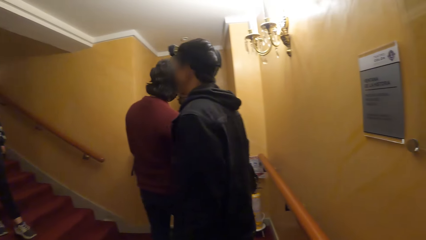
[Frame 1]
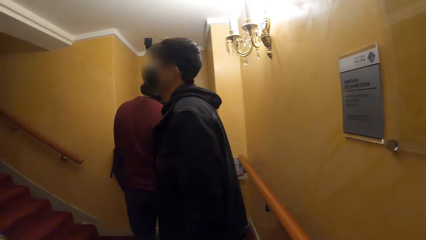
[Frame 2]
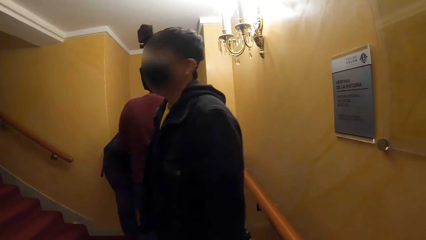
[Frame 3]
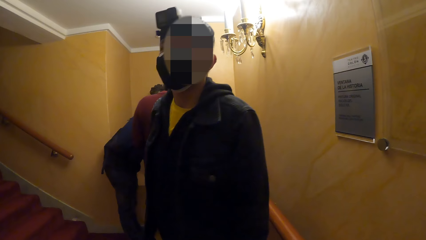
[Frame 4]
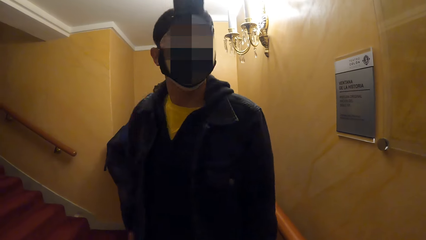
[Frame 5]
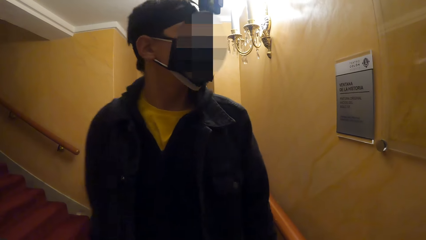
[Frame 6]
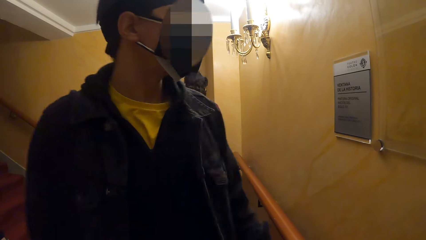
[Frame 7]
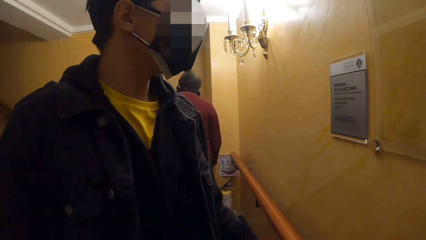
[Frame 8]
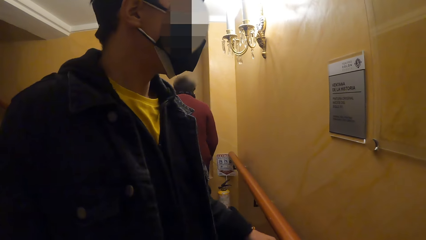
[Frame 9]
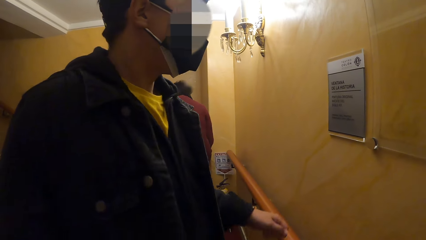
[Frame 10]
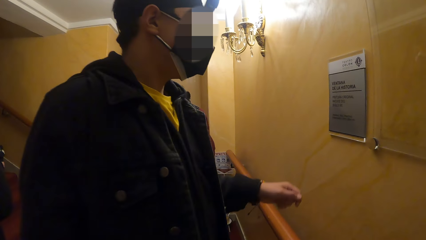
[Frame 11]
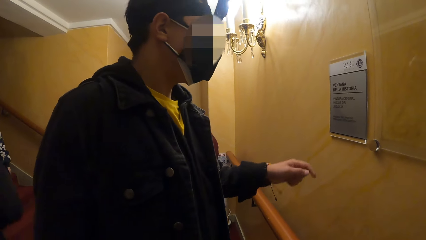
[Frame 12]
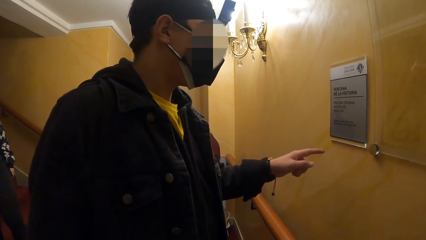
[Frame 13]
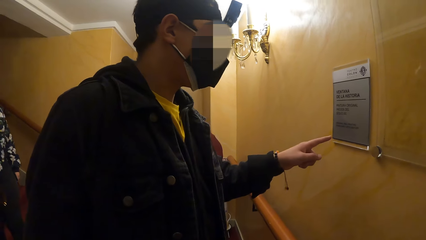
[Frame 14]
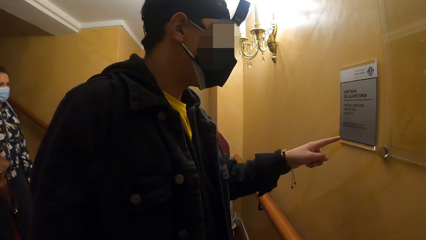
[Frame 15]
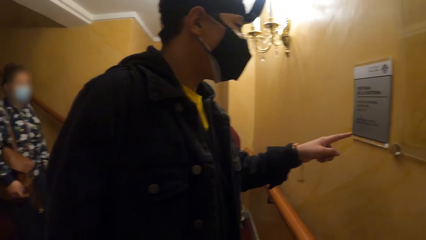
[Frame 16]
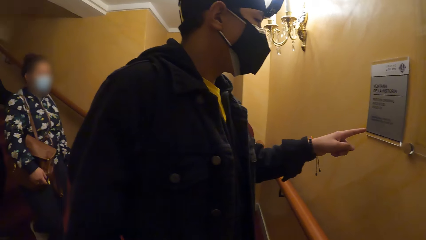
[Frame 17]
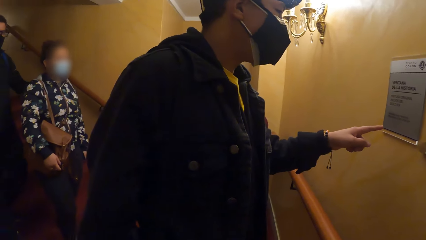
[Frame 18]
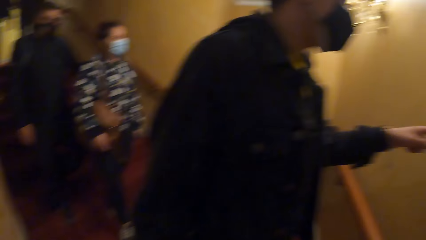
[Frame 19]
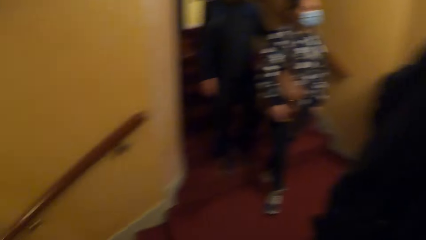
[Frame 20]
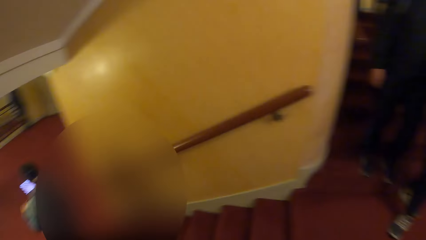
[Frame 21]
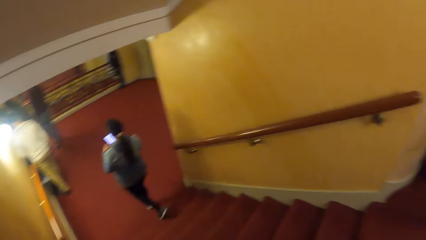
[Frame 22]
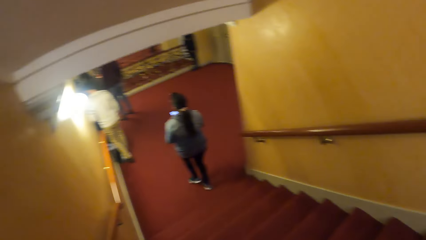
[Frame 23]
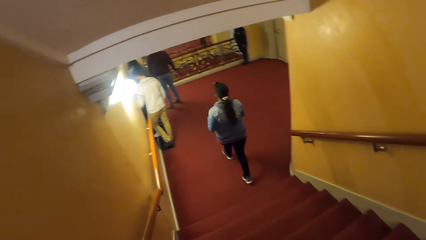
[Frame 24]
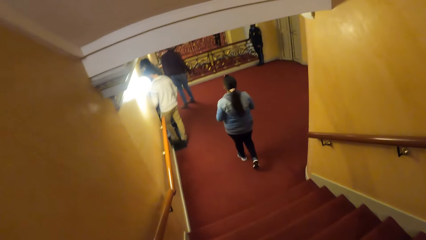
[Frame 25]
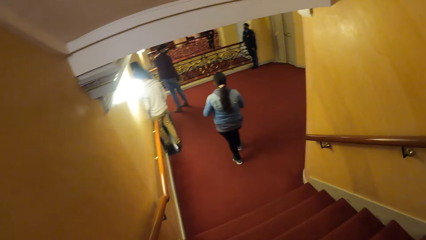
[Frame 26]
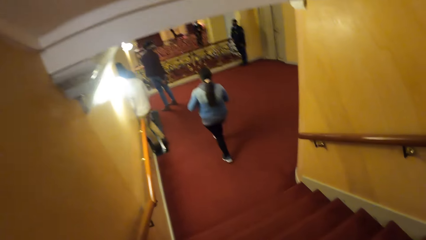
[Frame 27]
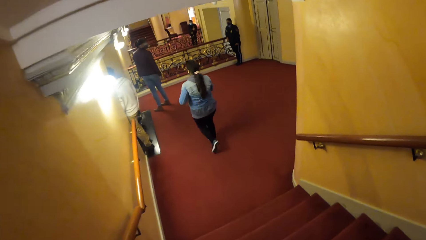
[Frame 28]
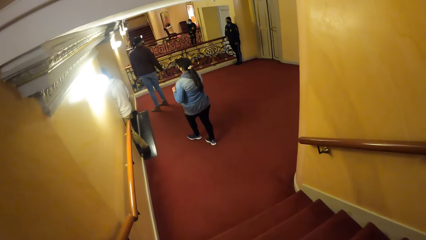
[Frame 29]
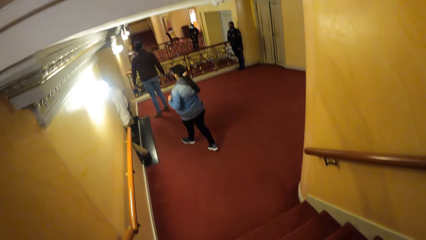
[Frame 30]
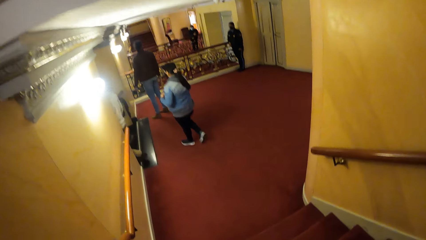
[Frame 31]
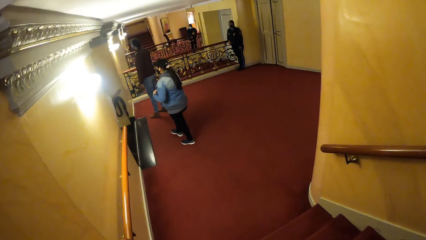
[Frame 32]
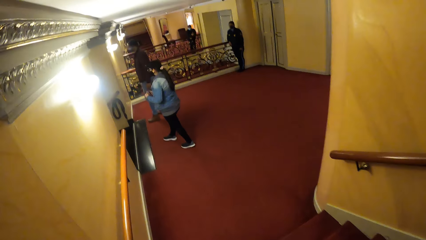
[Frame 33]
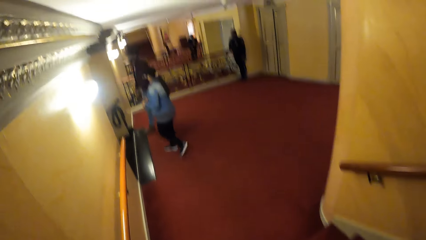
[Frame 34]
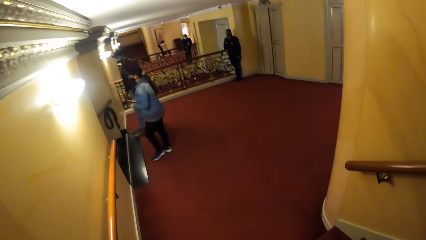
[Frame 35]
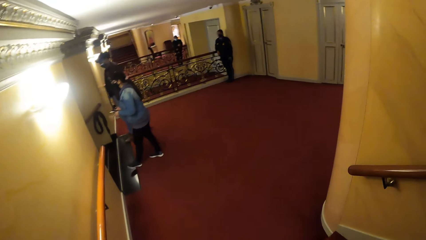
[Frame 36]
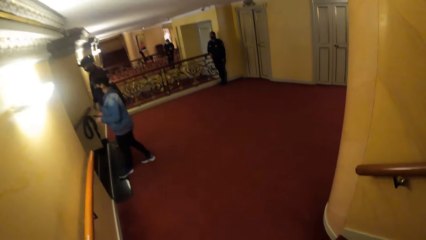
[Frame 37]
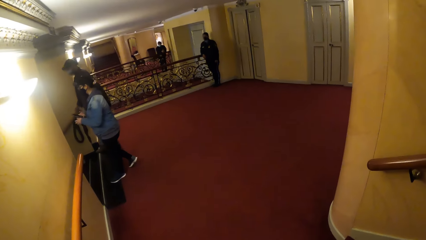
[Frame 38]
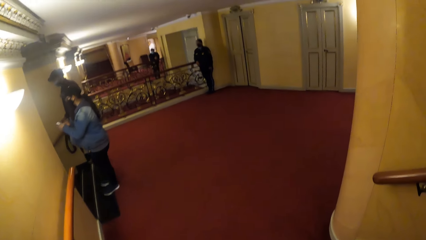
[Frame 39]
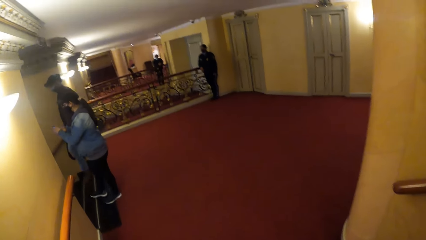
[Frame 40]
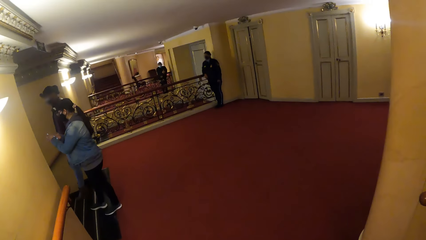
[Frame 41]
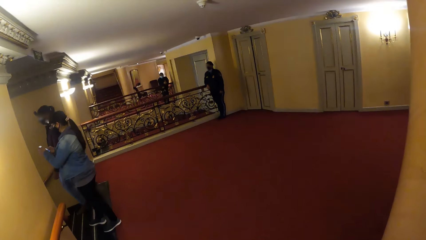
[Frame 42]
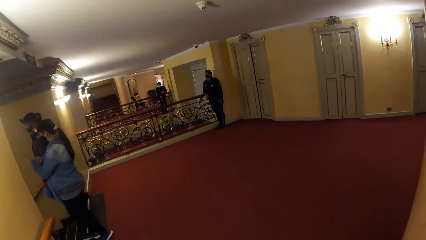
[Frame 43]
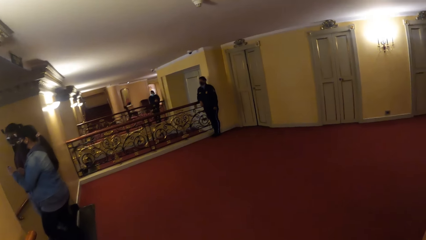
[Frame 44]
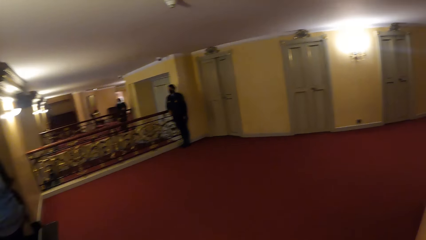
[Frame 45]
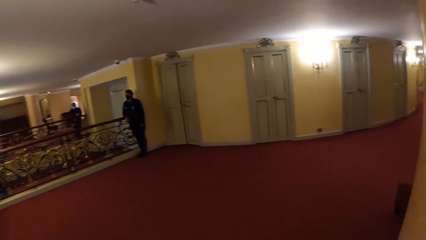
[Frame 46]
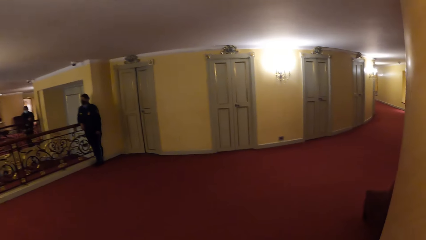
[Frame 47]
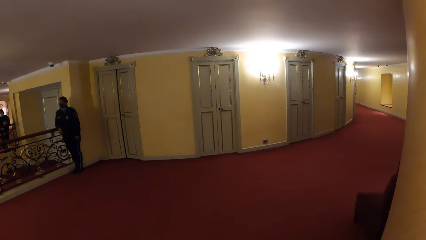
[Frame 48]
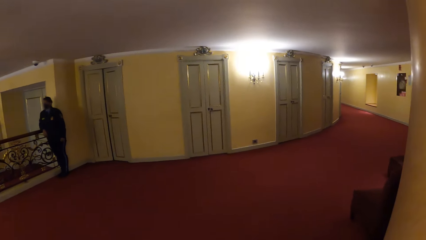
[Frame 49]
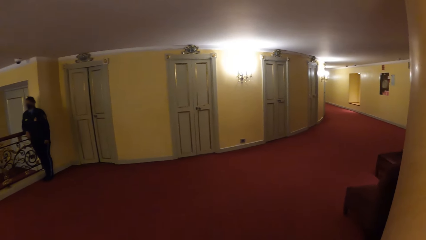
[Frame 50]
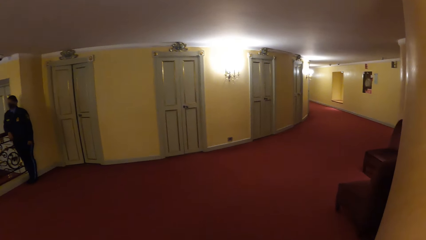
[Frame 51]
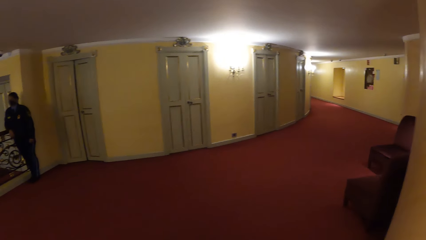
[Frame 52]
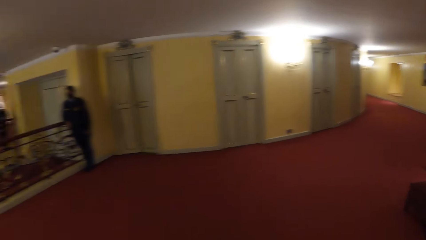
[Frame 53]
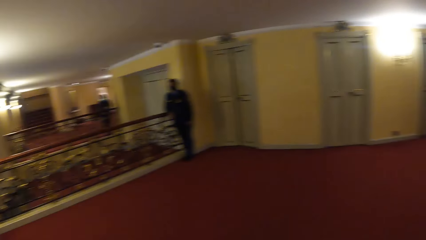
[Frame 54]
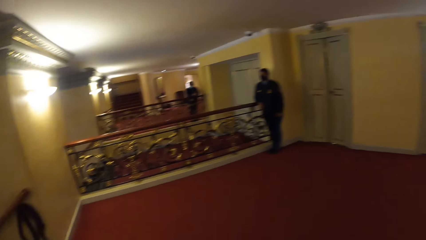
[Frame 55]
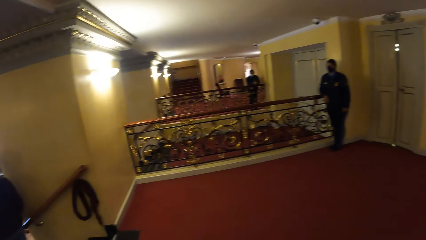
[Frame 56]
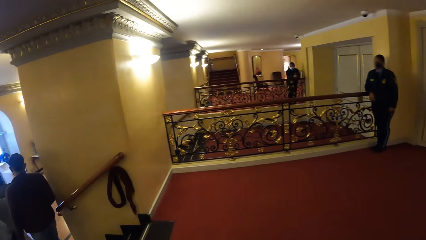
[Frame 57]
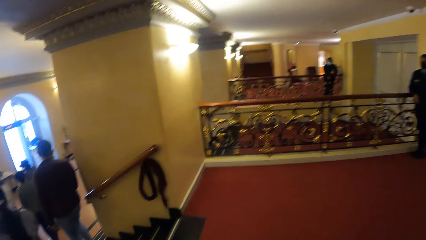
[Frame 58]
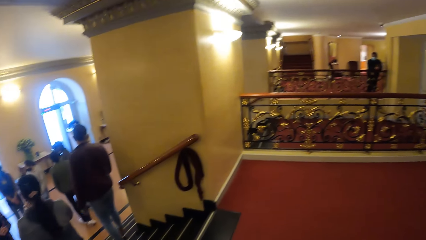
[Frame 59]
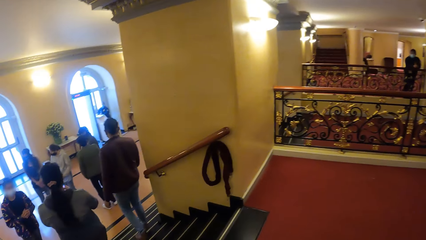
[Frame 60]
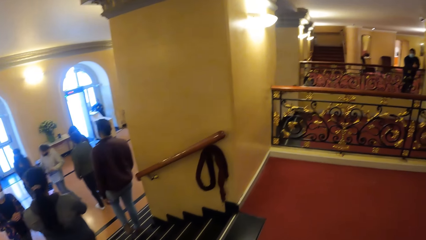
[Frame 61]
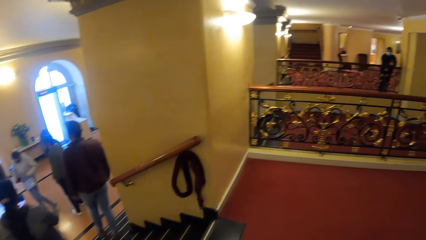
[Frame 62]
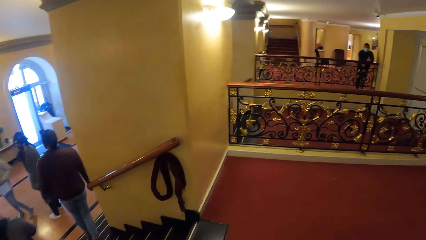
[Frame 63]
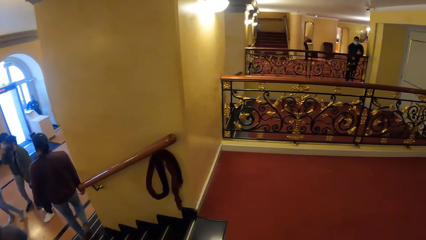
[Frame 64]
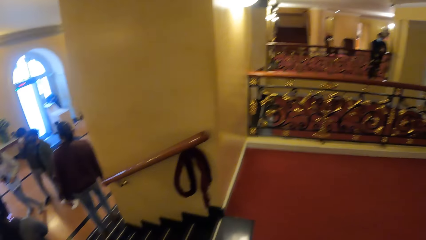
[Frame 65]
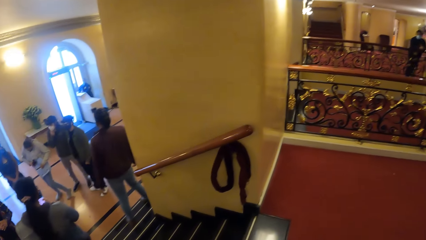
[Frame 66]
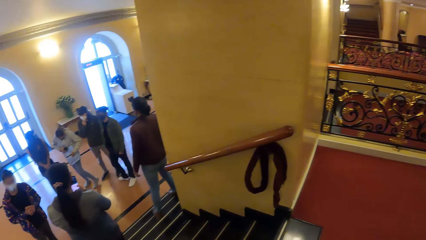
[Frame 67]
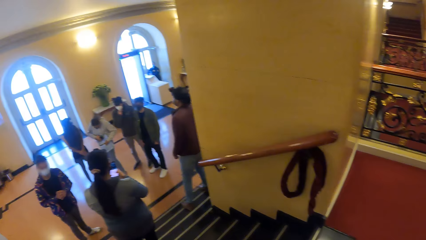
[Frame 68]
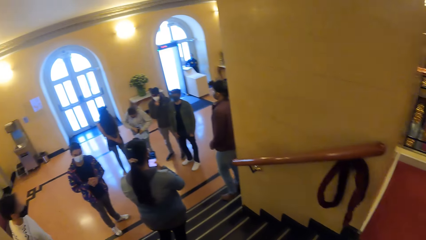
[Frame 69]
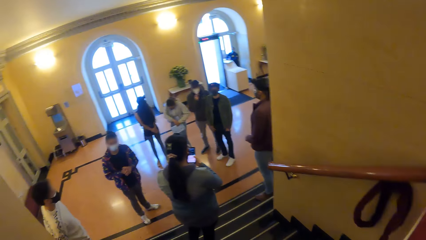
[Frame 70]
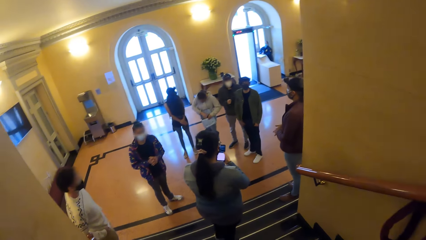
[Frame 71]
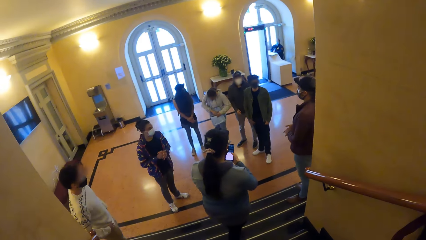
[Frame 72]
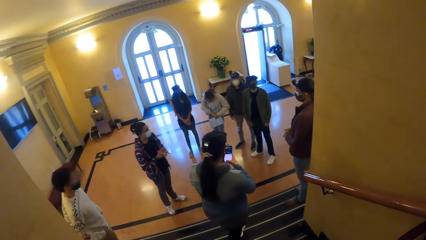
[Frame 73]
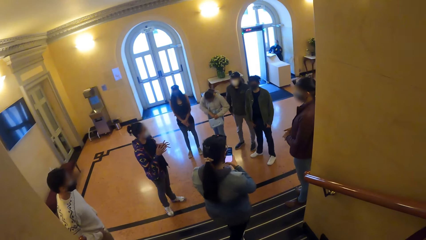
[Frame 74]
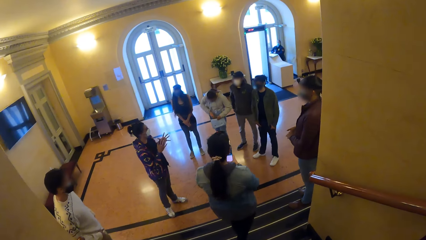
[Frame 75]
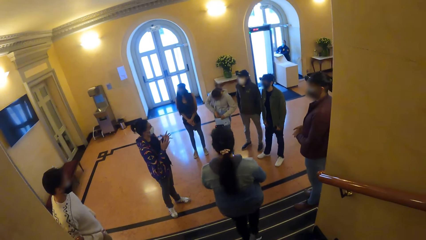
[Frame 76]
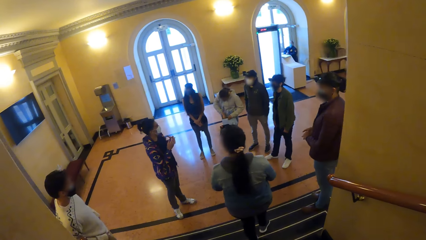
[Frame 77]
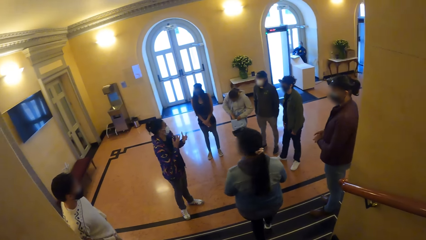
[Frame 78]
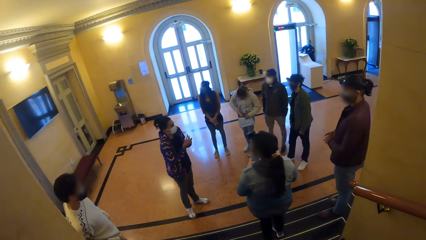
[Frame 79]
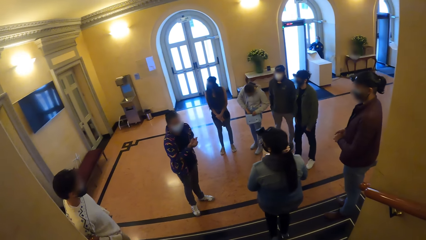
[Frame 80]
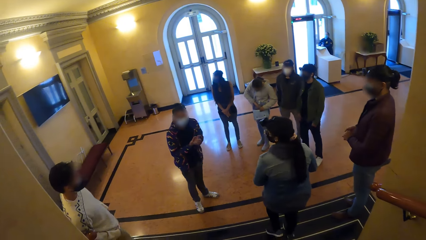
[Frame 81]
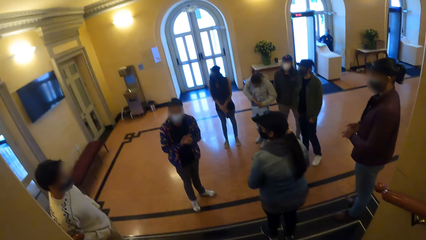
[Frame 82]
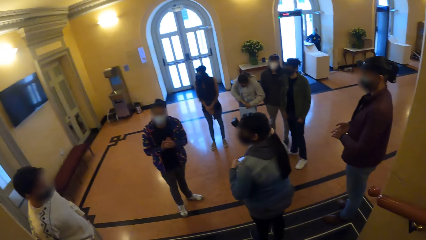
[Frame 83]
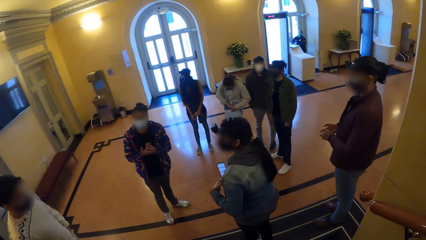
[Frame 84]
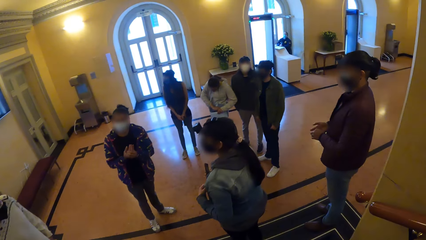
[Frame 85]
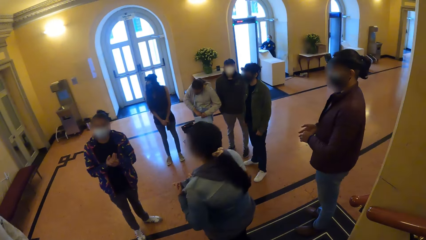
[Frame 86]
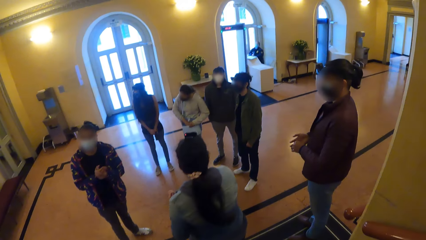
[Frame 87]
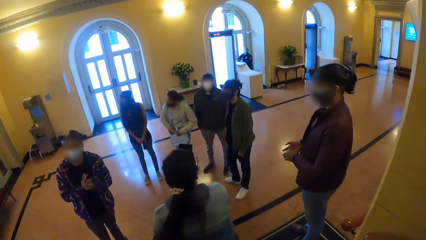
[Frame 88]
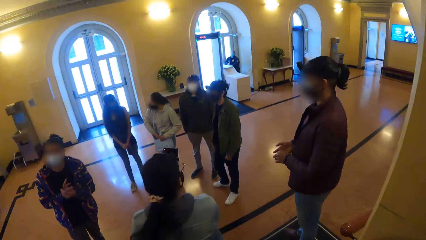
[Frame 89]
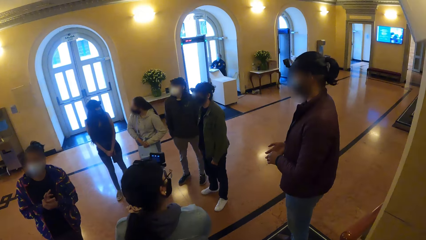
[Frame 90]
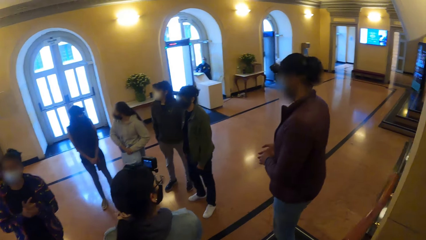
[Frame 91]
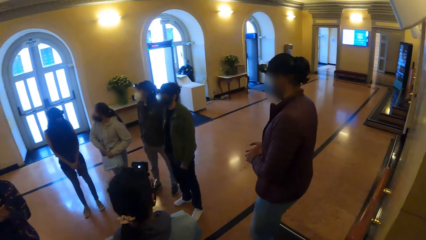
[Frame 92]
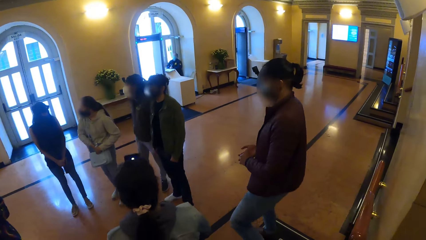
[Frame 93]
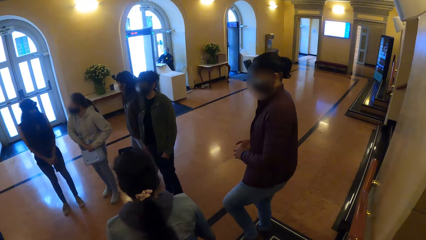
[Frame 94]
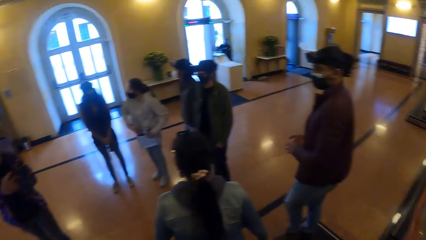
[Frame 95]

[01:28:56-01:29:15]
The man touches an inscription on the wall with his left hand. The camera wearer walks down the staircase of the building. They walk around. They walk down the stairs.
